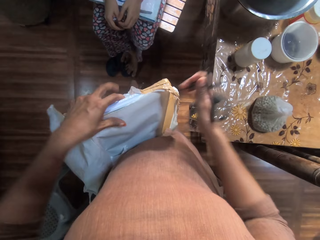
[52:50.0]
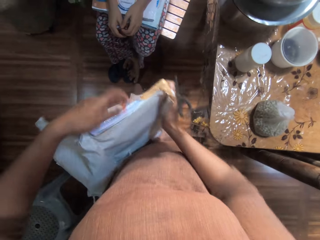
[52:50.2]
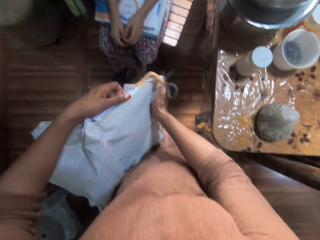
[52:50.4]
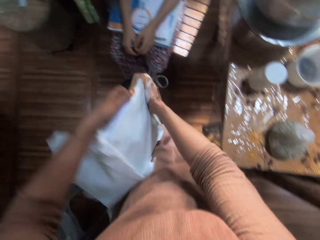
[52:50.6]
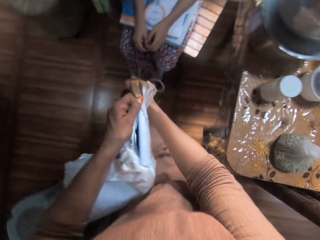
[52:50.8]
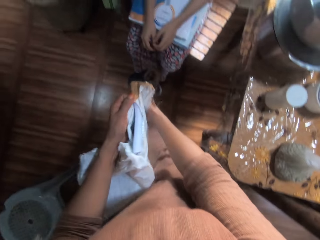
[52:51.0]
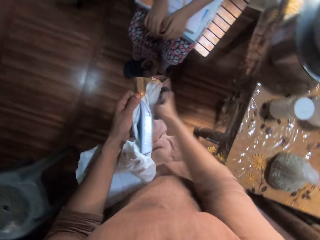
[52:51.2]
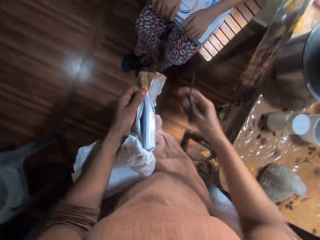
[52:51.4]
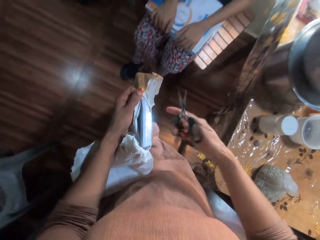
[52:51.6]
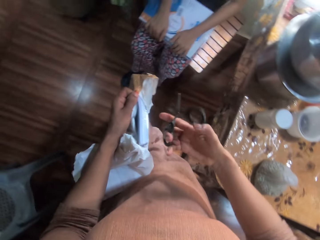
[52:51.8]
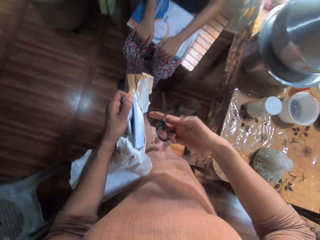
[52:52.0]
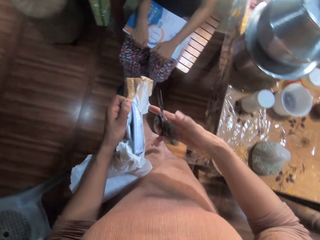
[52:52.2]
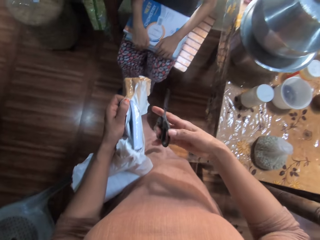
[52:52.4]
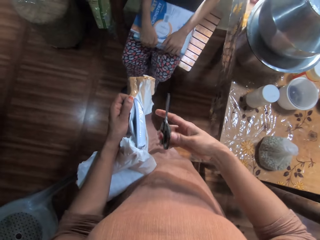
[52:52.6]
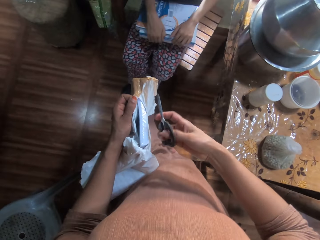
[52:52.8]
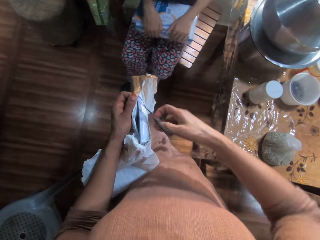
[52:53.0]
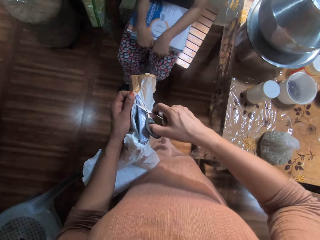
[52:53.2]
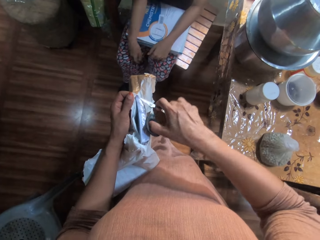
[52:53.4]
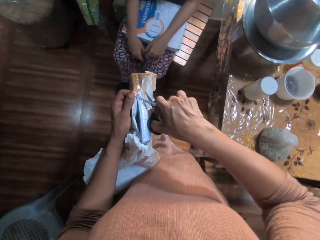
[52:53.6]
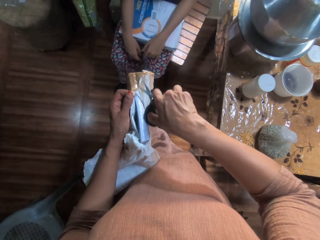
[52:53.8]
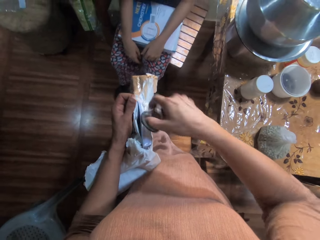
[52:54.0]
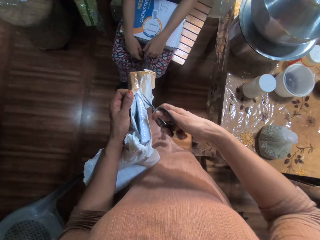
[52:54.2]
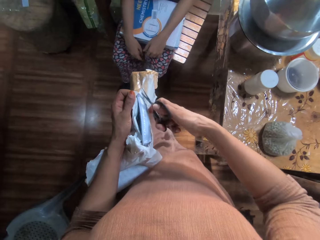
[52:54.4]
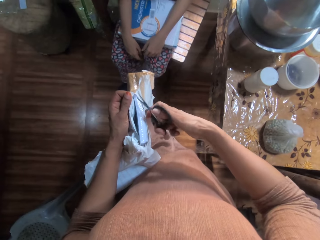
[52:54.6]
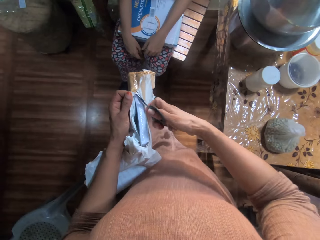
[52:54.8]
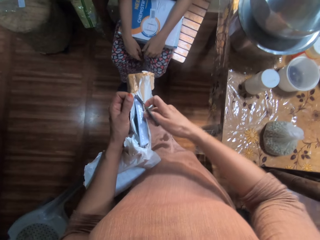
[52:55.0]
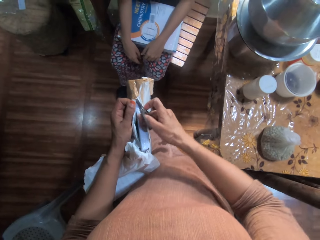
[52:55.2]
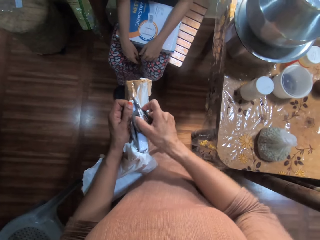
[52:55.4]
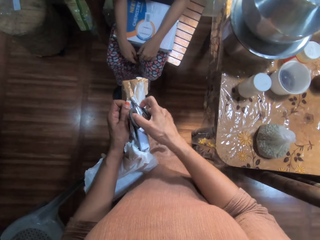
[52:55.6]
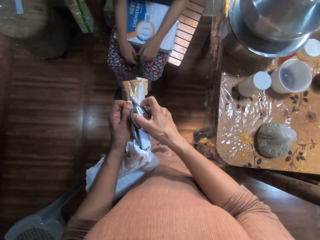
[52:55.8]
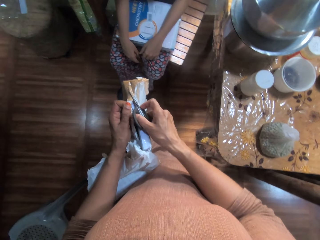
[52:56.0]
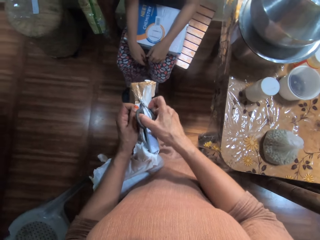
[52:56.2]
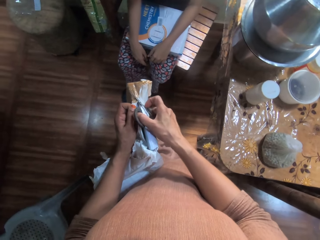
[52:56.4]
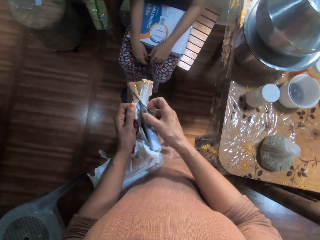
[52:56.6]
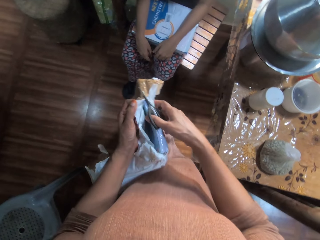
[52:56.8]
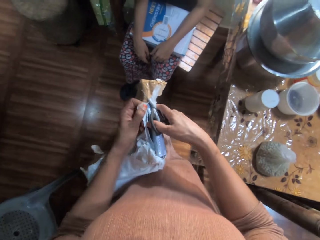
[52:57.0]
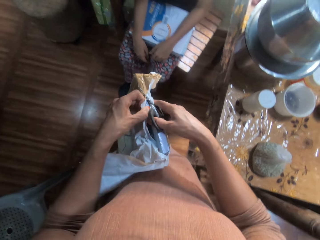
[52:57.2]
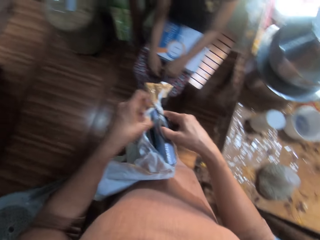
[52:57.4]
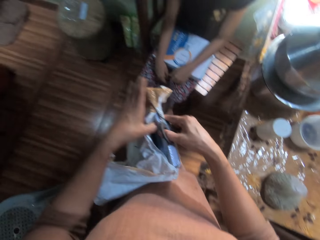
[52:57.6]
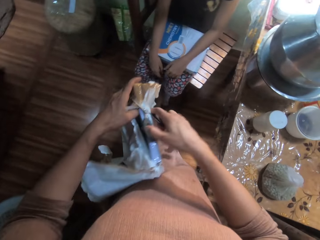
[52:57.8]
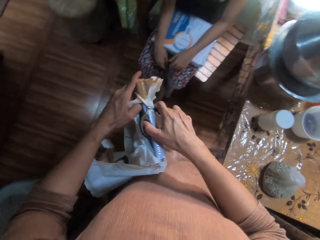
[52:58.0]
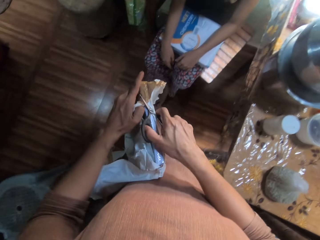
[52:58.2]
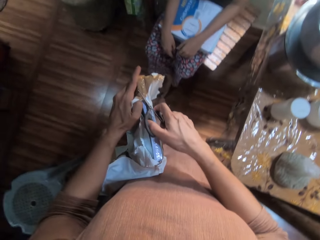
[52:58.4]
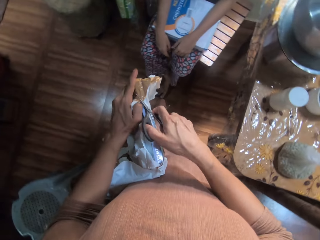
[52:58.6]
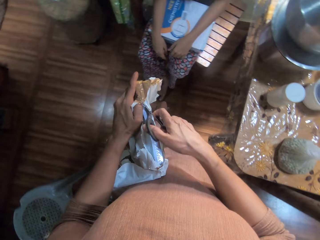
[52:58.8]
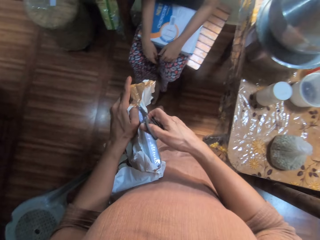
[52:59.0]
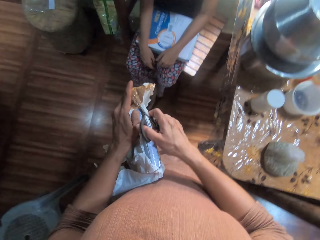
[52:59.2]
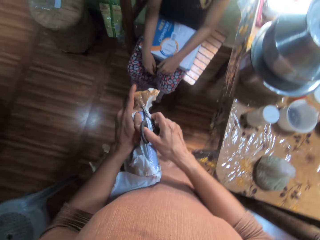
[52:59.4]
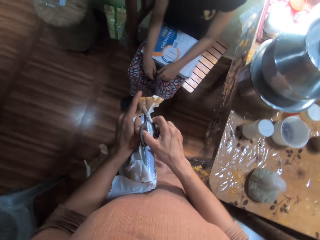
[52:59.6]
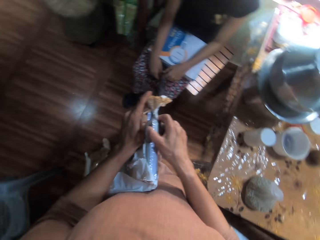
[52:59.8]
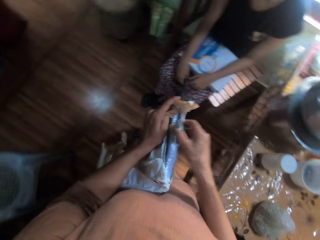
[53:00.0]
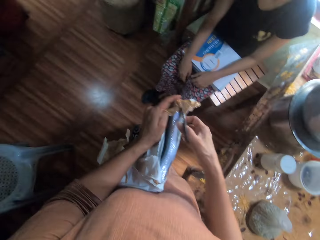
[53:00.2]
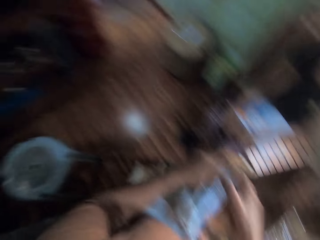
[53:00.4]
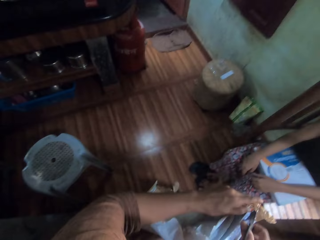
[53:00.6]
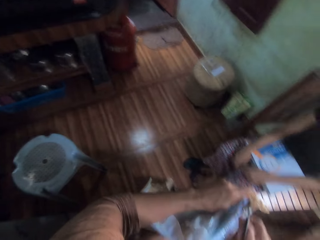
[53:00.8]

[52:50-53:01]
The camera wearer adjusts the pack with both hands. She holds the pack with her left hand. She cuts the pack in her left hand with the scissors in her right hand.

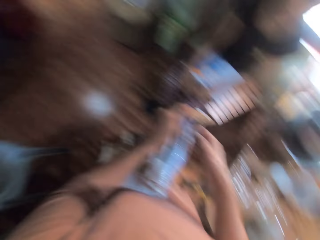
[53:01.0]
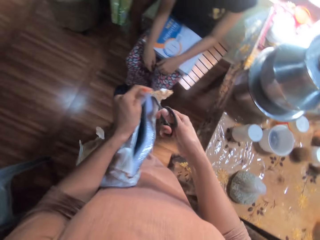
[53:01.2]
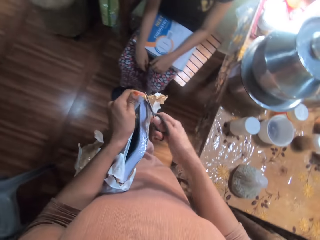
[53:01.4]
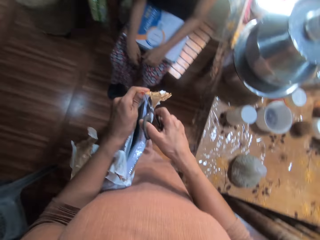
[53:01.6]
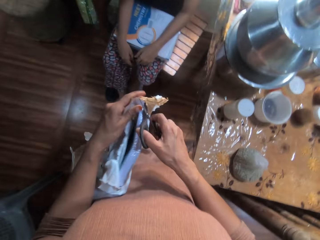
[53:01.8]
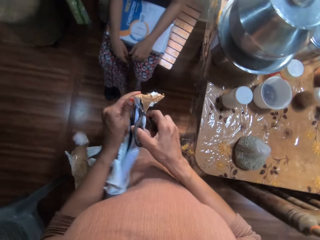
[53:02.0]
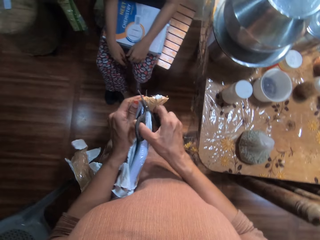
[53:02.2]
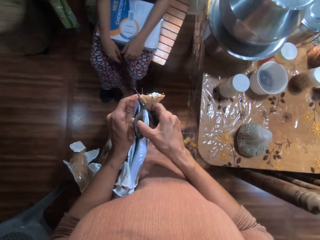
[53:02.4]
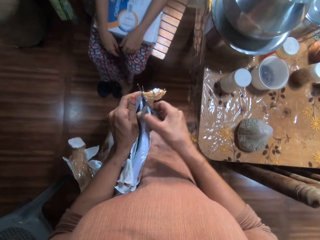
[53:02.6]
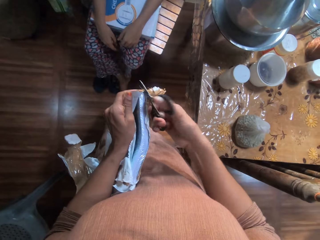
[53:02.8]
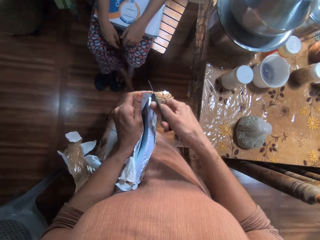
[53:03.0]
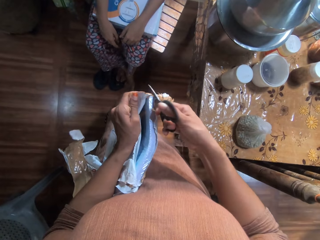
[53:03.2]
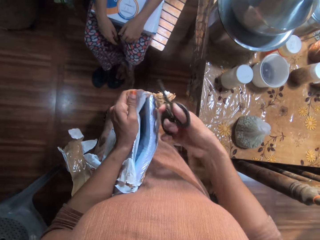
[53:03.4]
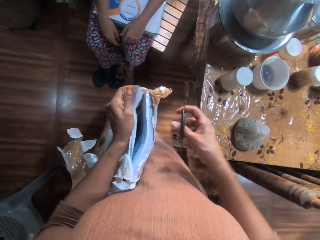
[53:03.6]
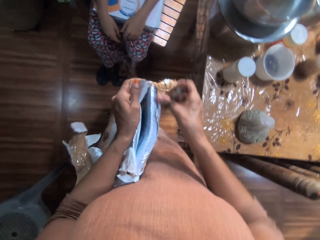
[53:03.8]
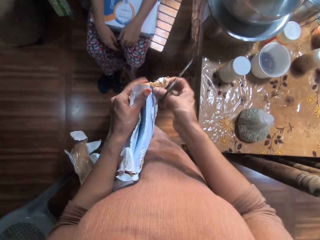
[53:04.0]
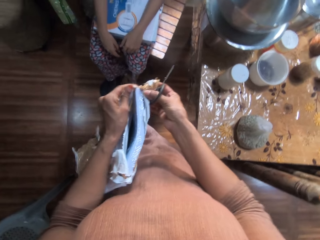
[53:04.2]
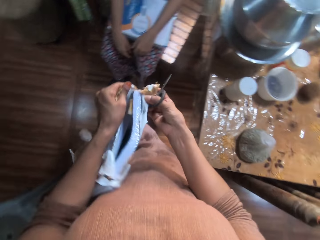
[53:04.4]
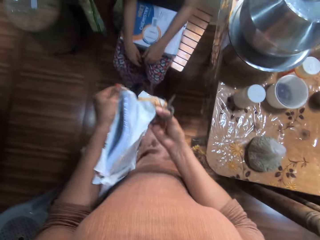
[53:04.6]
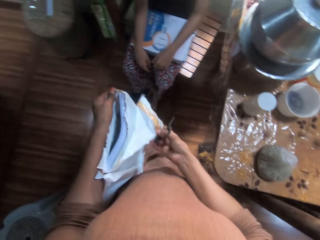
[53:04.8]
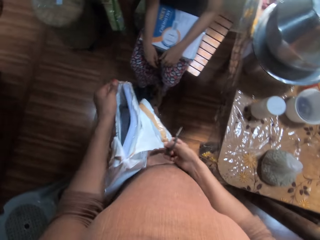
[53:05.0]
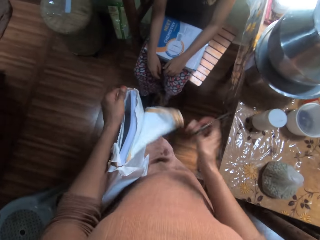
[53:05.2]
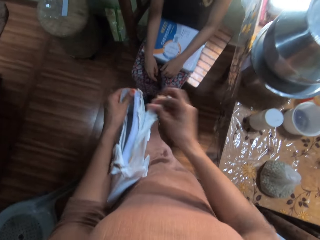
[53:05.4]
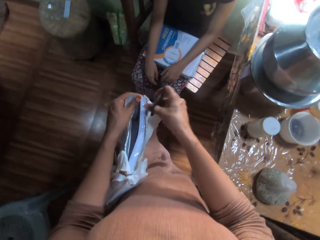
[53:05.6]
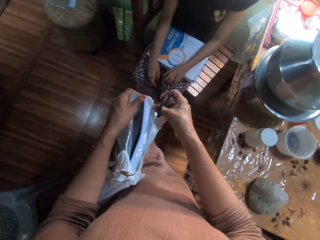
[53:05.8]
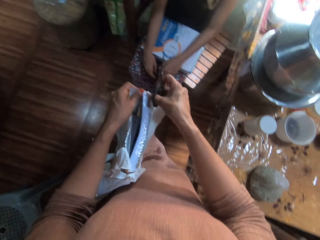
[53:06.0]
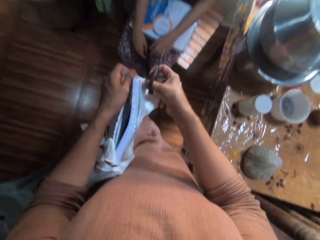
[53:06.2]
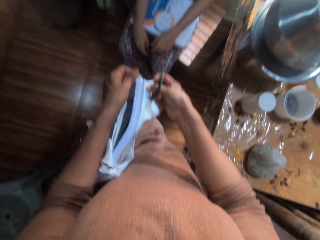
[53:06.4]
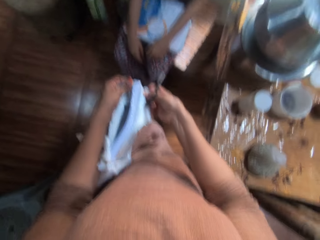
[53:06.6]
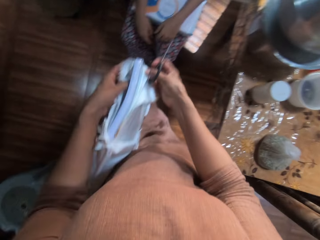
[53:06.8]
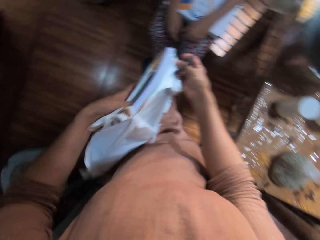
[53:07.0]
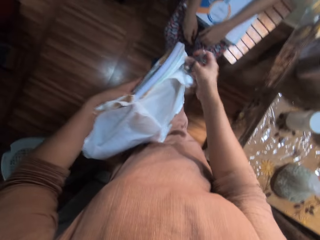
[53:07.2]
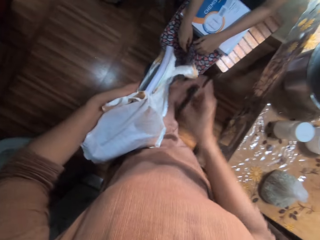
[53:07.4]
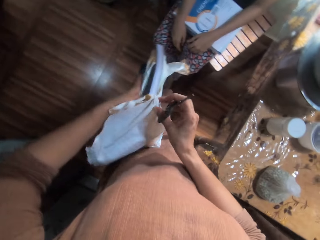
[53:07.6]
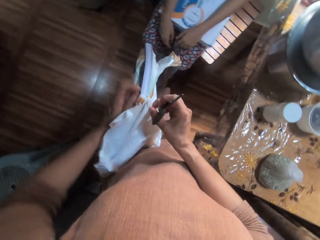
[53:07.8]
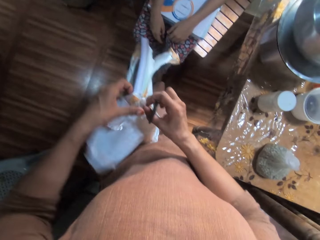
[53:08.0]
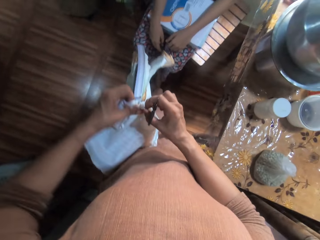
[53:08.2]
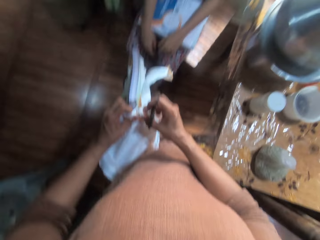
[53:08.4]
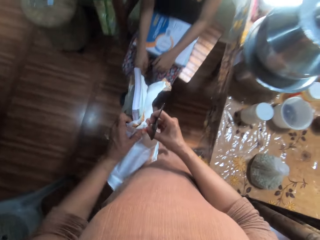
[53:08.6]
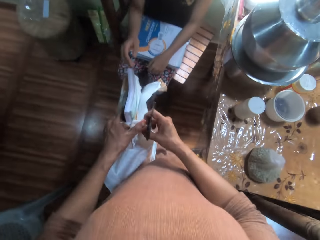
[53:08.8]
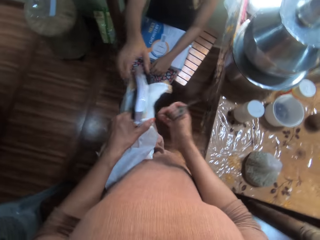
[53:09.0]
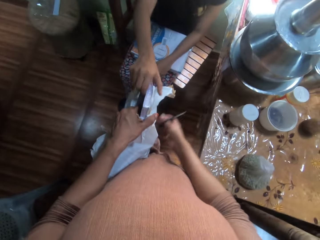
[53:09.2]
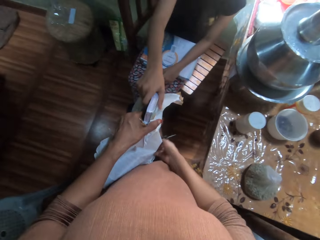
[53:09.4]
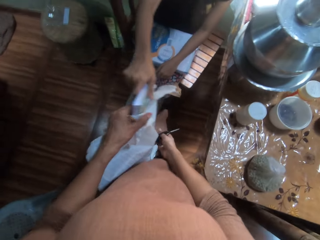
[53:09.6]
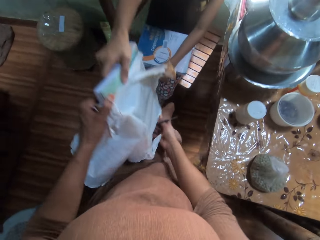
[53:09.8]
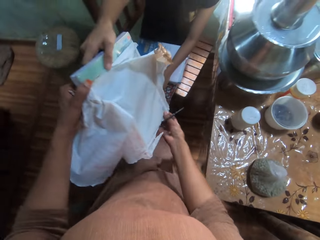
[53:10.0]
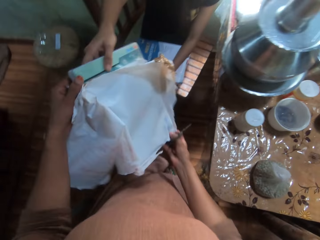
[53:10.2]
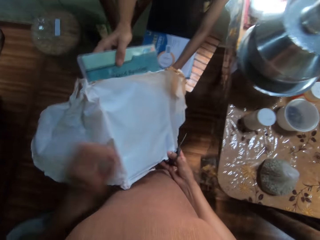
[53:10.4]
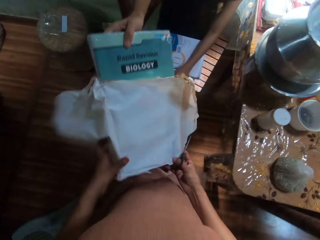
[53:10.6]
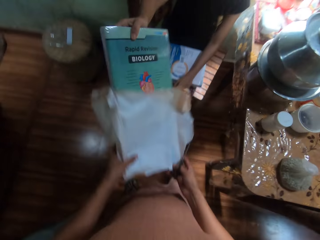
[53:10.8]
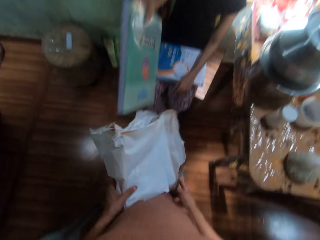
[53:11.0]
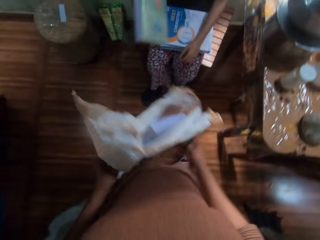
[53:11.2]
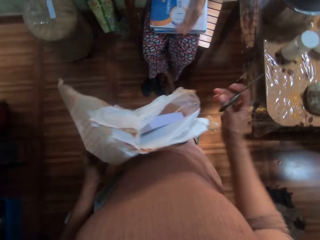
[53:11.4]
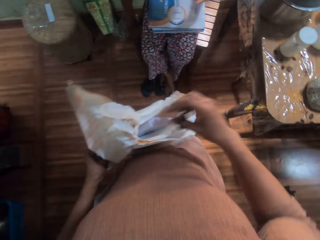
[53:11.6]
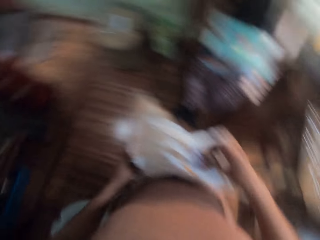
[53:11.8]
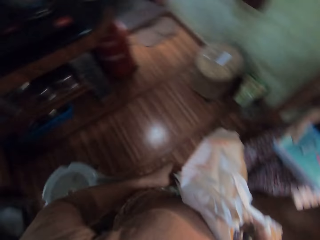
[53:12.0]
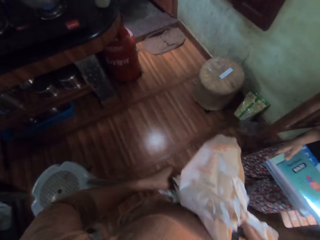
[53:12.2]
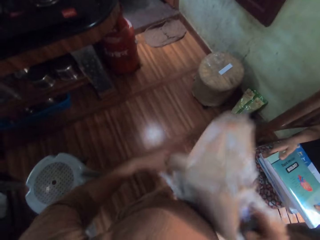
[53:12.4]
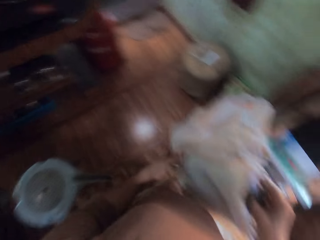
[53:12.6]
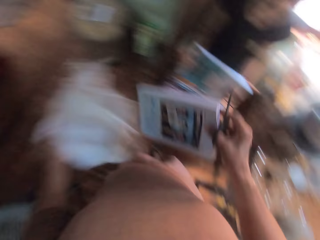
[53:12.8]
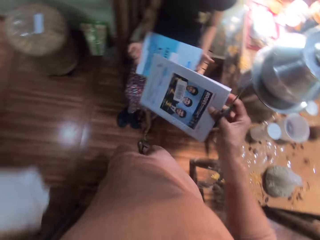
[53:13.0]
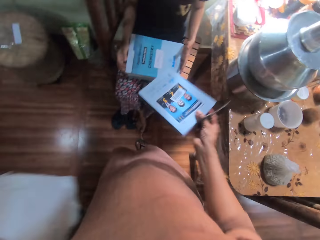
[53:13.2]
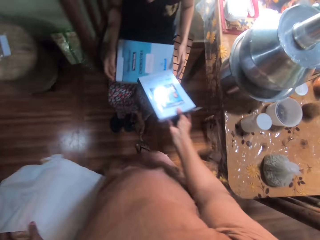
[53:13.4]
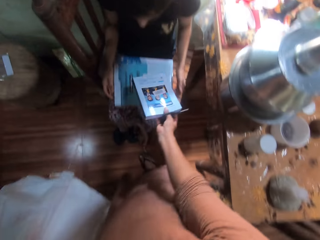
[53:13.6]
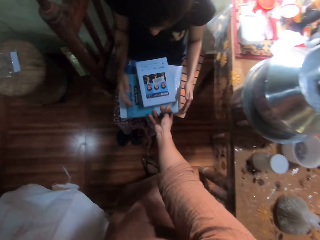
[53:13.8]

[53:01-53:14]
The camera wearer tears the pack in her left hand with her right hand. A girl pulls some books in the pack with her right hand. The camera wearer pulls the pack with both hands. She removes a book from the pack in her left hand with her right hand. The girl drops the books on the books on her legs with both hands.
